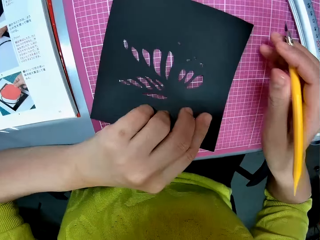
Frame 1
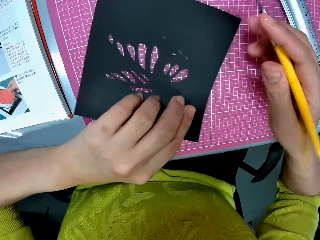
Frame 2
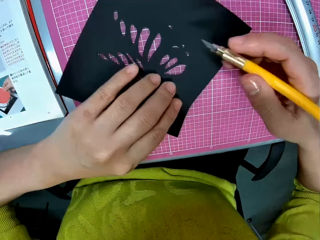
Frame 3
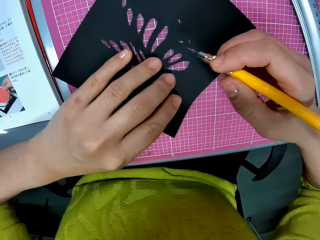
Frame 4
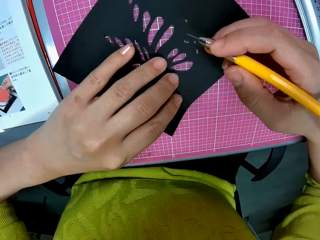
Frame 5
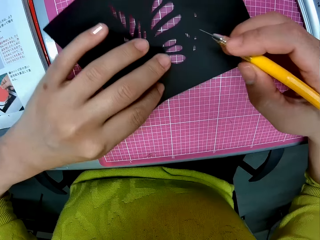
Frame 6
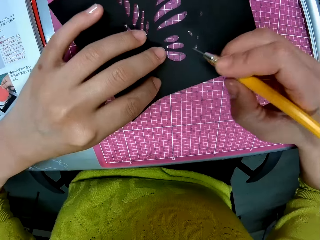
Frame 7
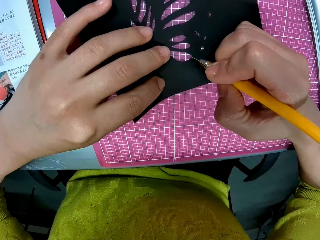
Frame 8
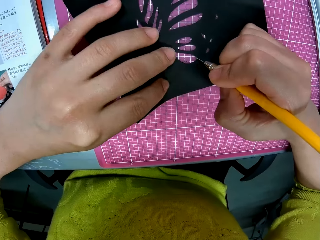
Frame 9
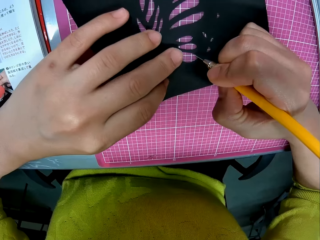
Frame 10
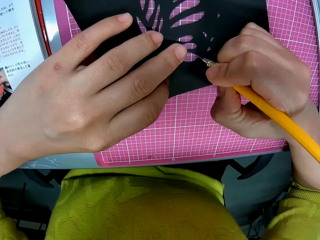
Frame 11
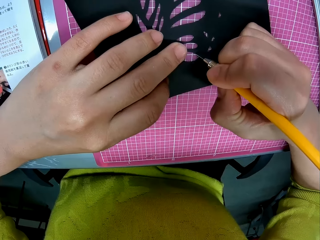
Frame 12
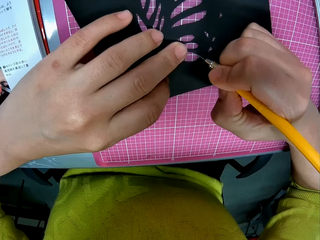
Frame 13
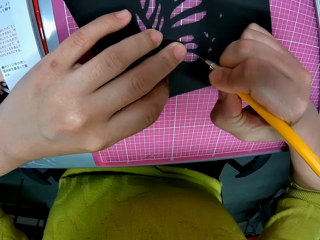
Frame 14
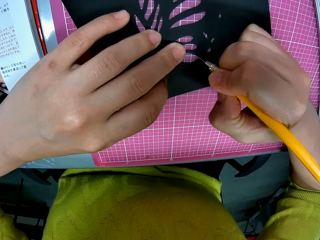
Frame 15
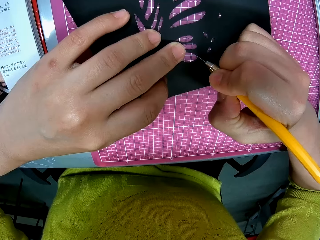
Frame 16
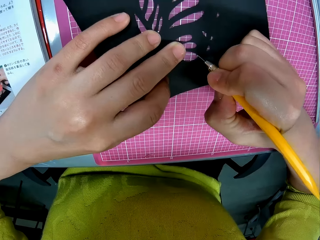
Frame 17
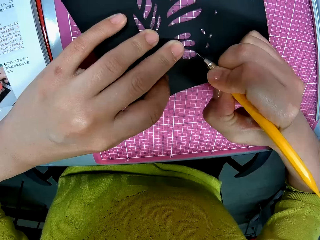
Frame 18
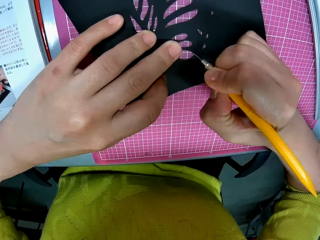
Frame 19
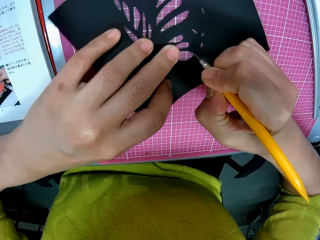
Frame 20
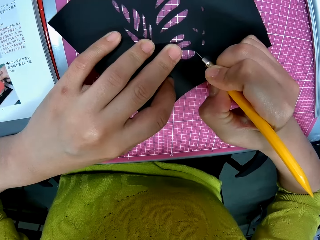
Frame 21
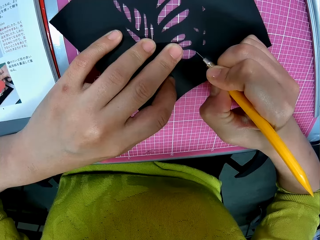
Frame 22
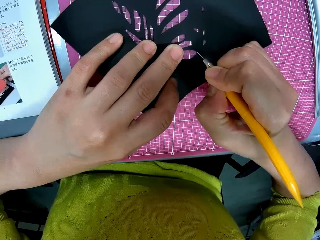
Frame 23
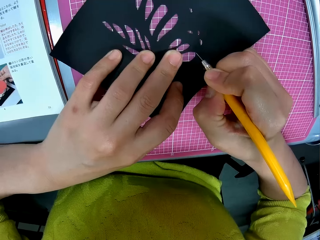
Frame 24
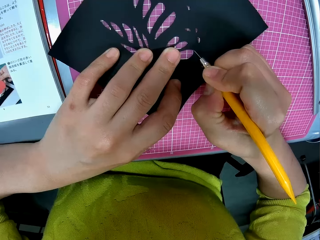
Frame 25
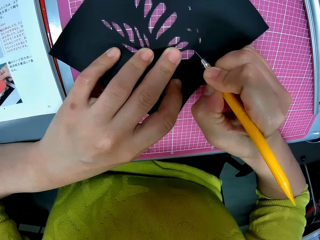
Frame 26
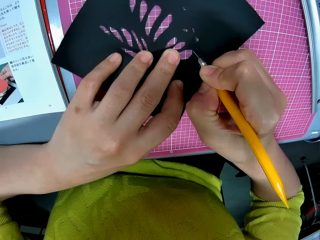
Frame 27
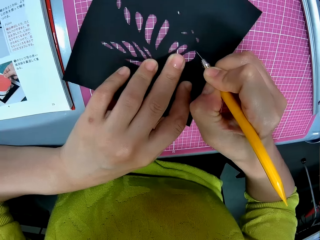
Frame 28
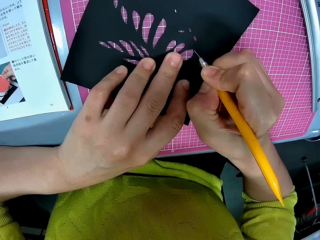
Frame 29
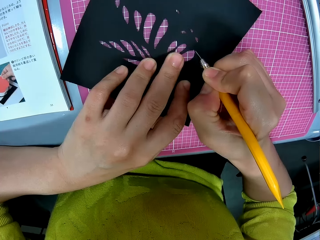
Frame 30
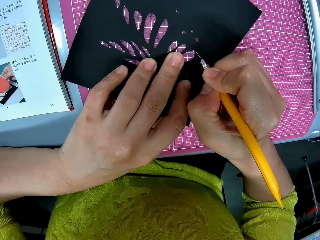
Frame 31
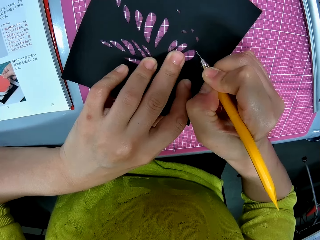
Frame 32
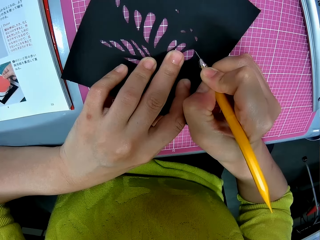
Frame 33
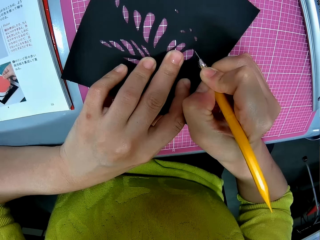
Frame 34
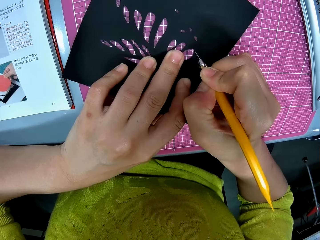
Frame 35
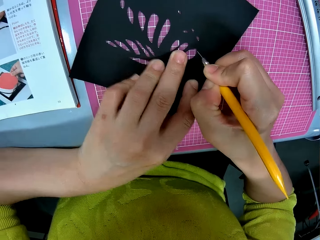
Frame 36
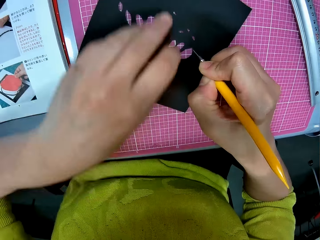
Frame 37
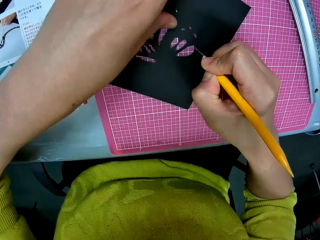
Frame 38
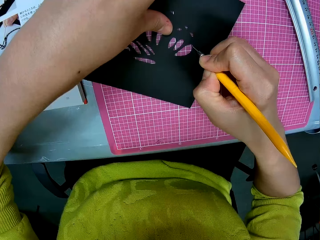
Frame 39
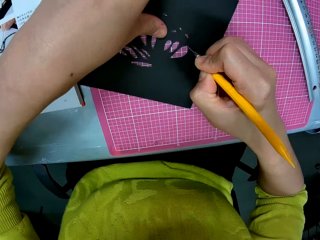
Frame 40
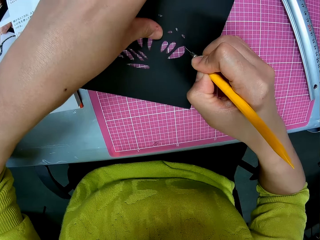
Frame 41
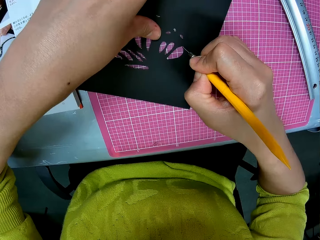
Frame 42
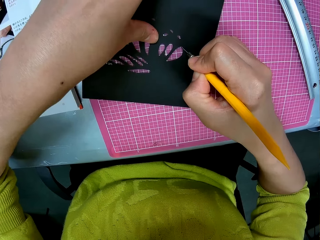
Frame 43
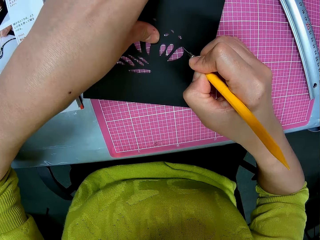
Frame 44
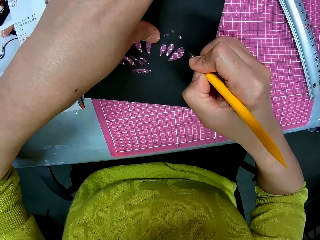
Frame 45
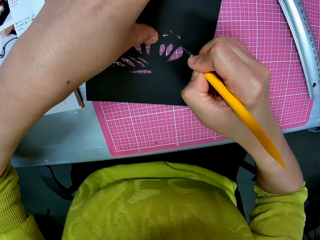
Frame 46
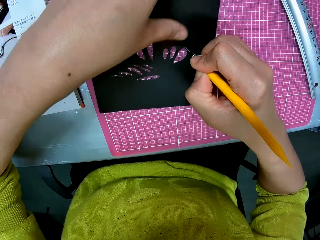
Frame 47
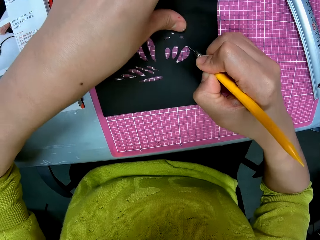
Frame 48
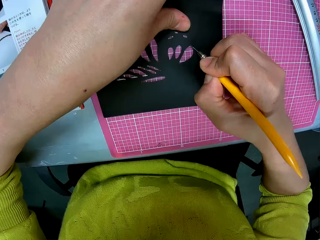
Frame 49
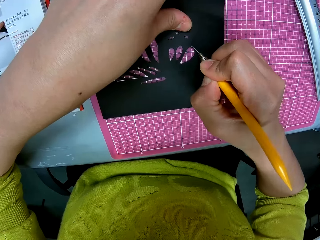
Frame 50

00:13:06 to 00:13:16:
The camera wearer cuts the picture with the pen cutter. They turn the cardboard.

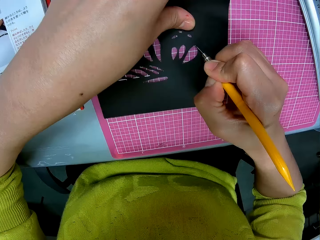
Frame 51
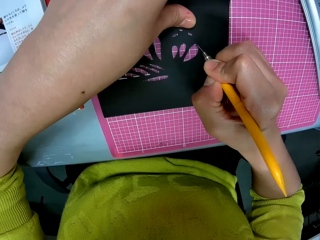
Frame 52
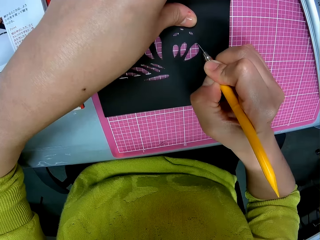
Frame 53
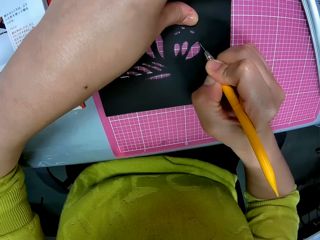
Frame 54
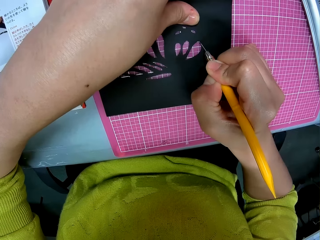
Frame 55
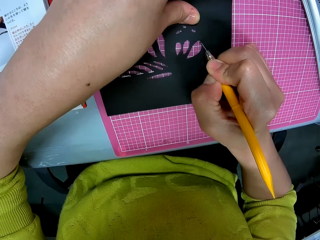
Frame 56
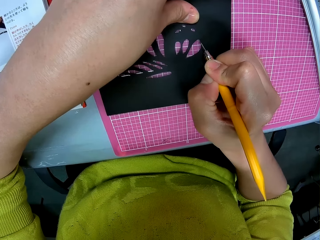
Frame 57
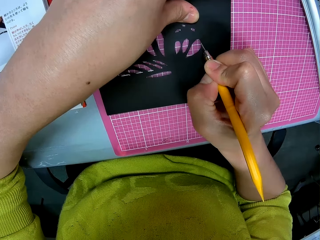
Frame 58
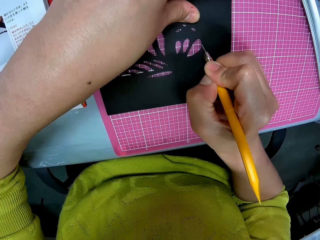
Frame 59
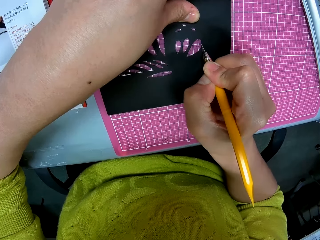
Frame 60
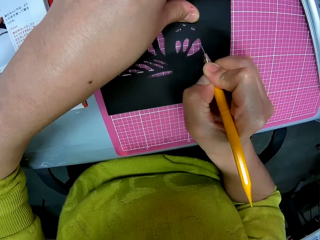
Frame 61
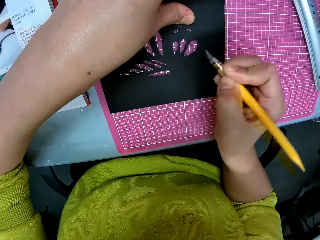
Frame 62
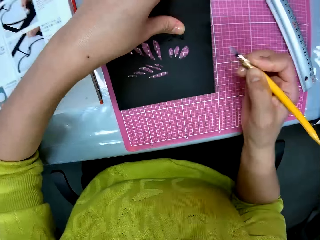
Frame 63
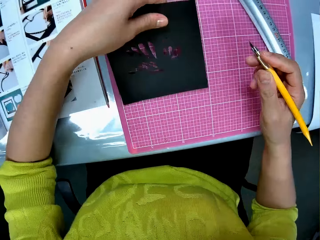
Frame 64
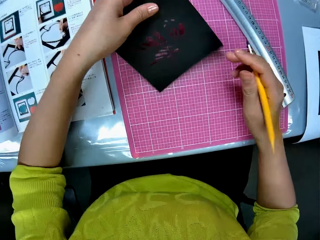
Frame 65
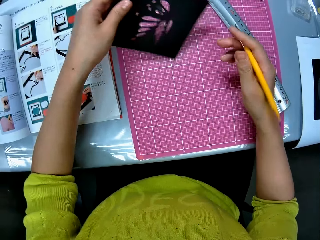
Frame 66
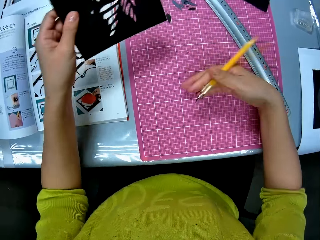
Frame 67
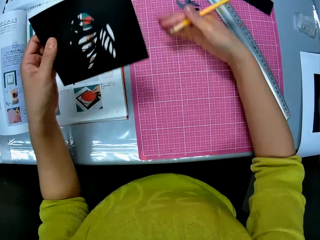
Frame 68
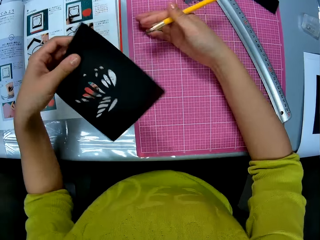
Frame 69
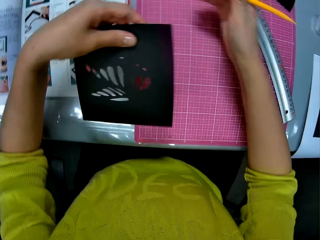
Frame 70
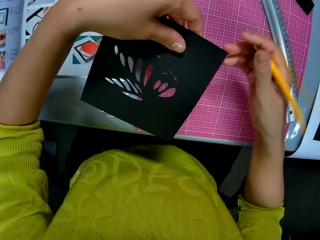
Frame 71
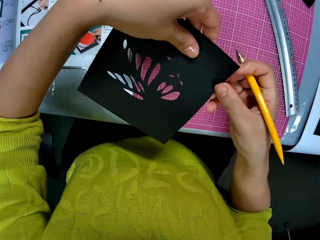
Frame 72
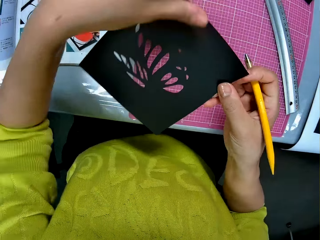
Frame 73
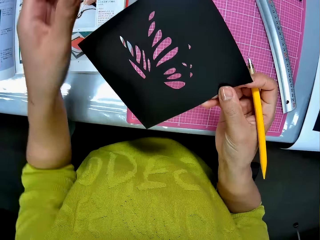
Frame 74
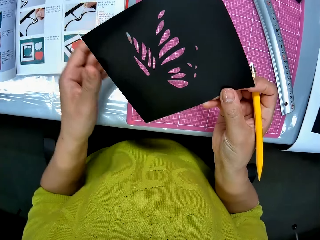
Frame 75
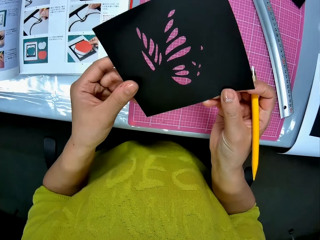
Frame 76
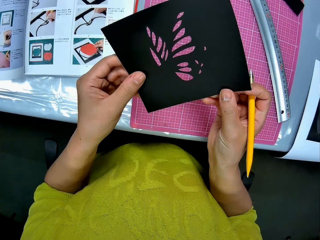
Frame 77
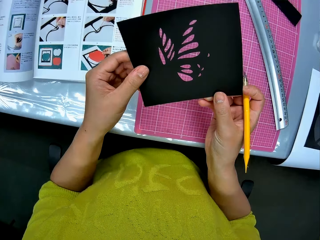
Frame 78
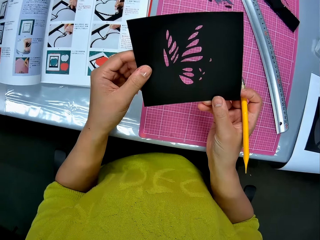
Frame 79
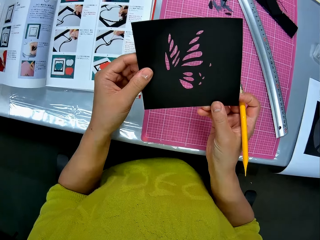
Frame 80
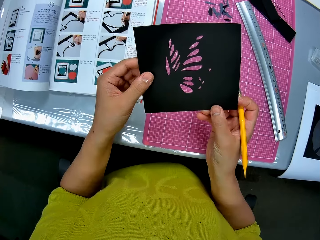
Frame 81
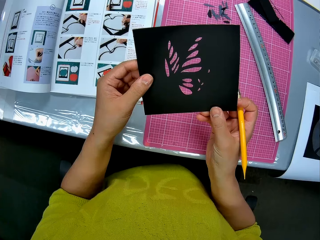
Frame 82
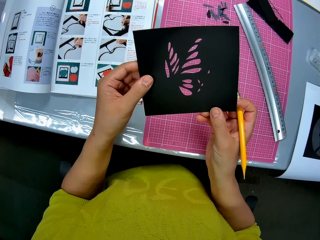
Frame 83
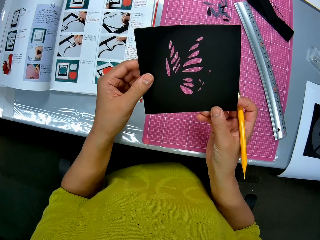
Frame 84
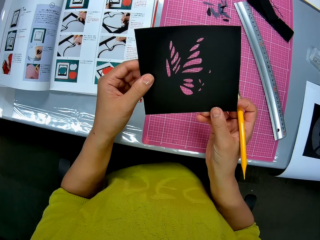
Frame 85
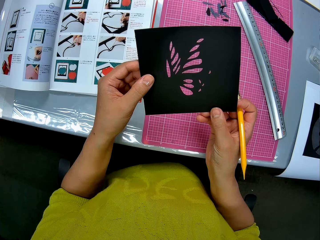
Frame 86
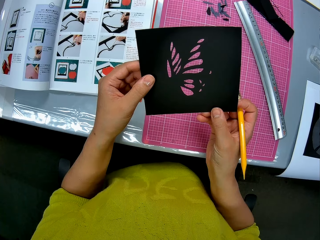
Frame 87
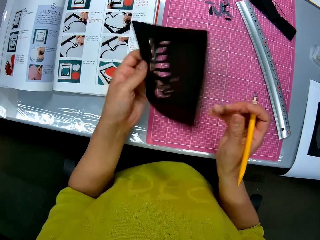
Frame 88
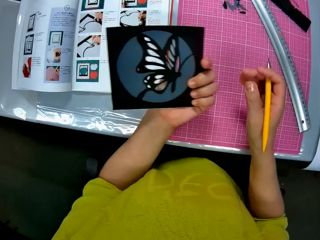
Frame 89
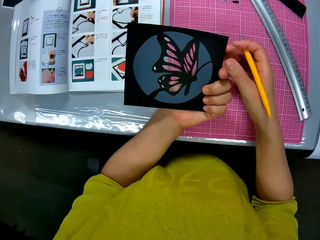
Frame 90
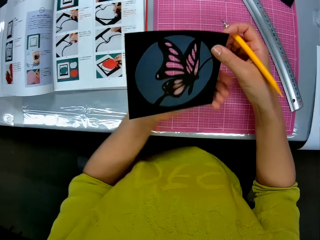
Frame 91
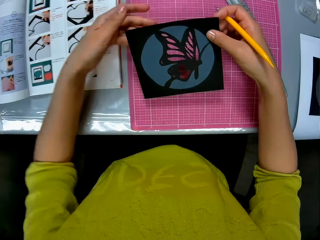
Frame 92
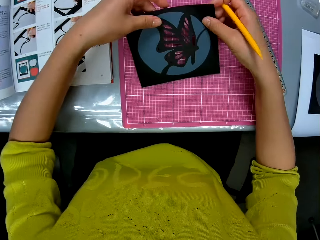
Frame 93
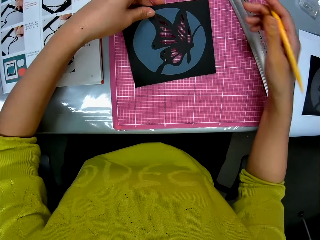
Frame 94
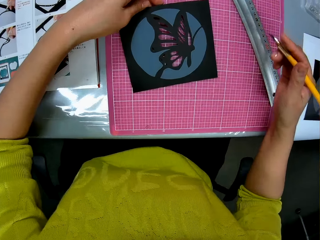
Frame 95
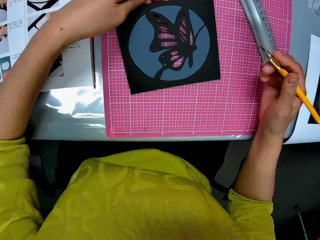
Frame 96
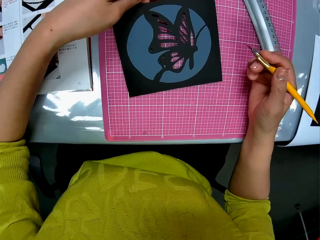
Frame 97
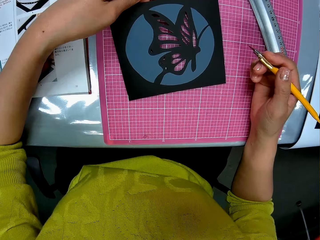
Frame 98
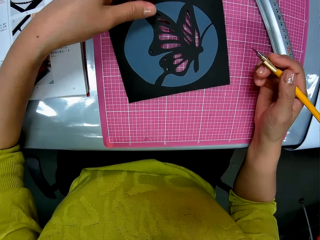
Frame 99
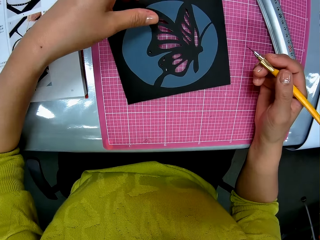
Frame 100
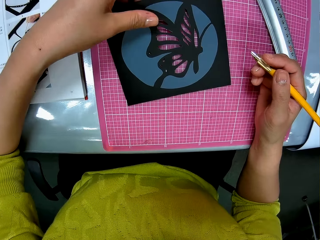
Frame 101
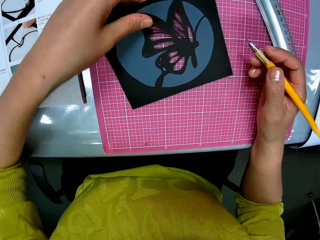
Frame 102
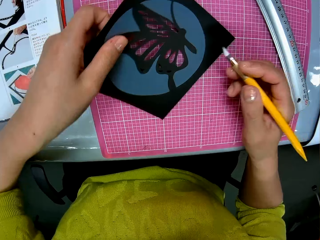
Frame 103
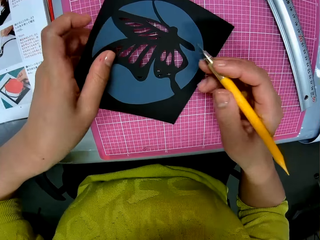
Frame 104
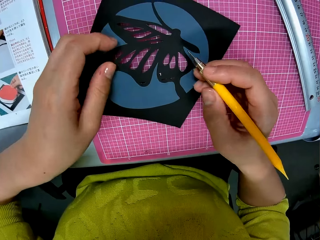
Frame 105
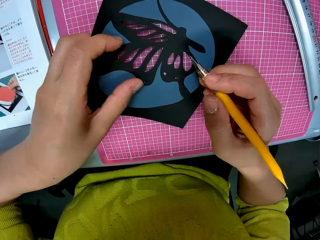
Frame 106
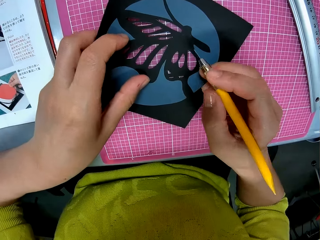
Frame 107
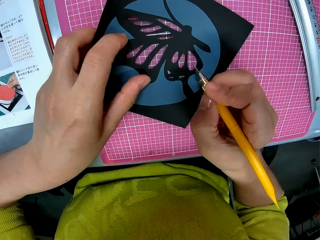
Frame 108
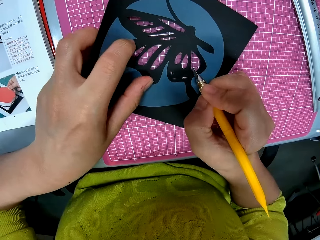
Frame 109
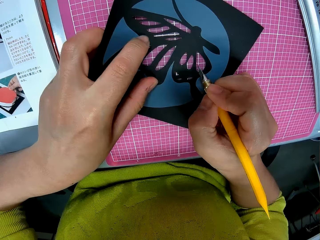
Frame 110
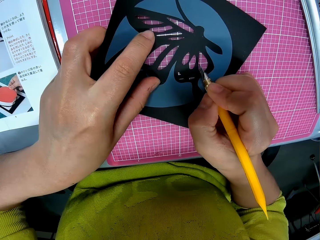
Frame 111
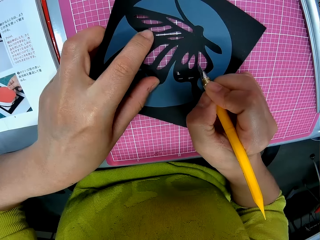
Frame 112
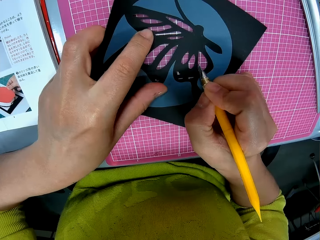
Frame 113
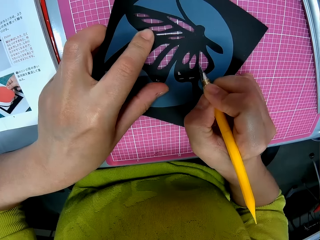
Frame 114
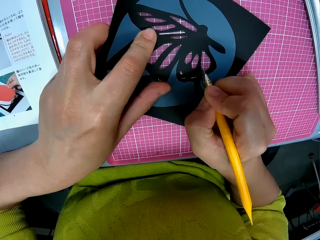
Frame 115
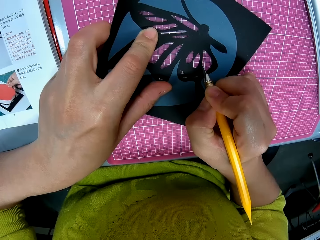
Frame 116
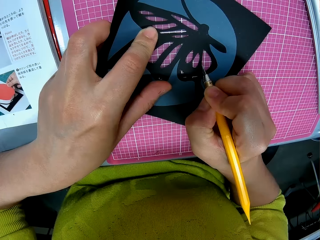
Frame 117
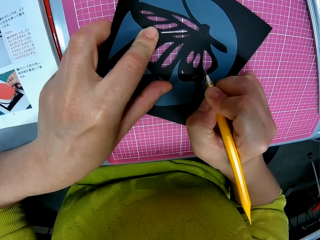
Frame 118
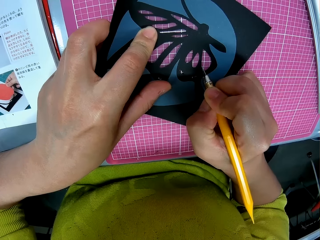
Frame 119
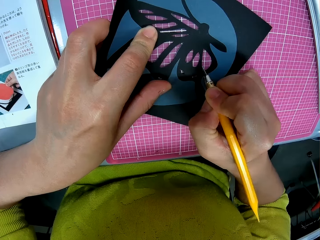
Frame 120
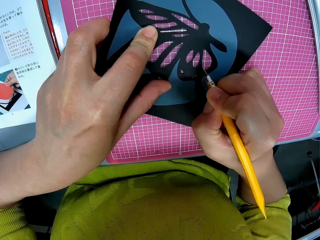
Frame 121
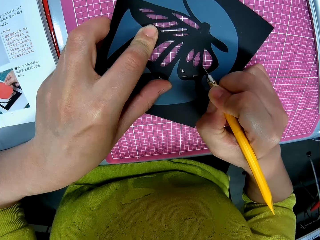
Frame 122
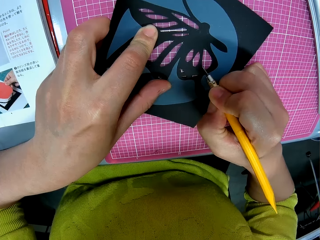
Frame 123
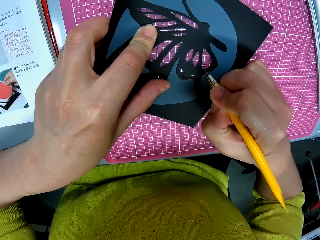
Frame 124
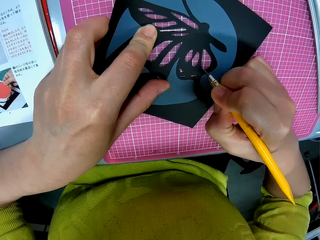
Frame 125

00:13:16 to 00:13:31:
The camera wearer lifts the cardboard. He sweeps the piece of paper on the table with his right hand. He inspects the picture with his hands and holds the cardboard. He turns the cardboard and cuts the picture with the pen cutter.
